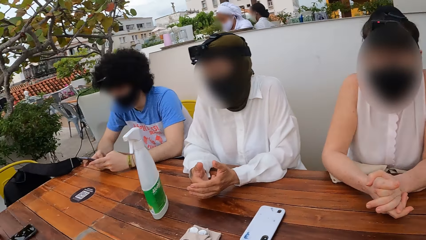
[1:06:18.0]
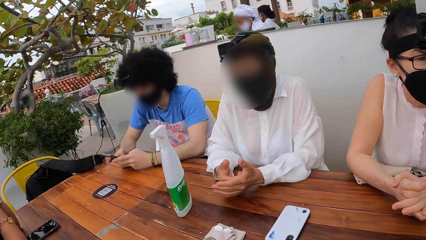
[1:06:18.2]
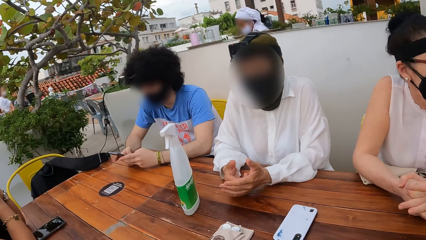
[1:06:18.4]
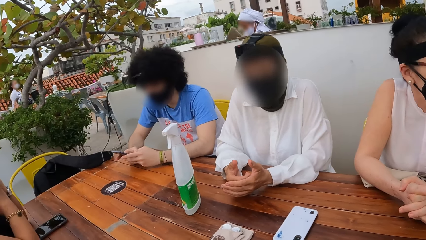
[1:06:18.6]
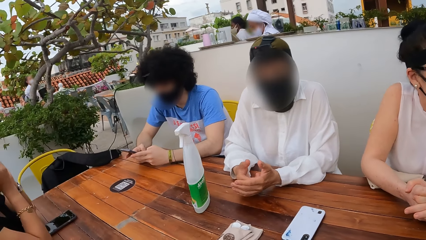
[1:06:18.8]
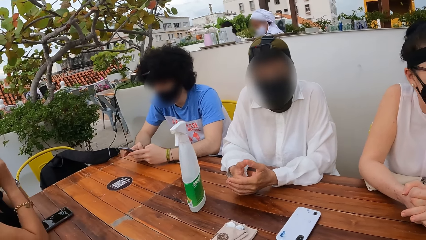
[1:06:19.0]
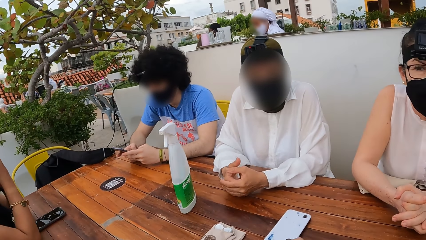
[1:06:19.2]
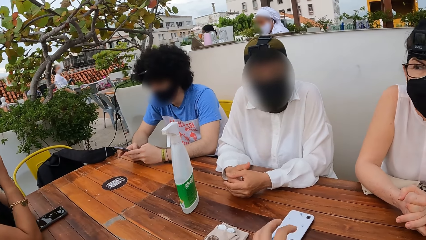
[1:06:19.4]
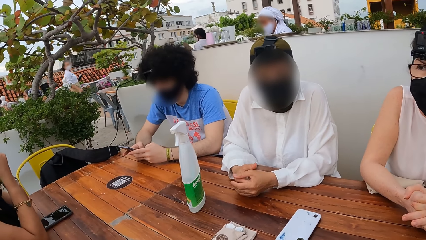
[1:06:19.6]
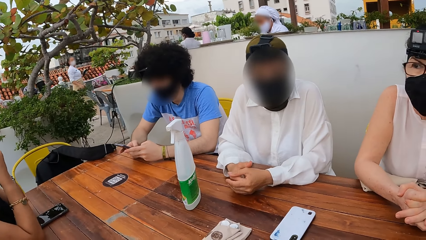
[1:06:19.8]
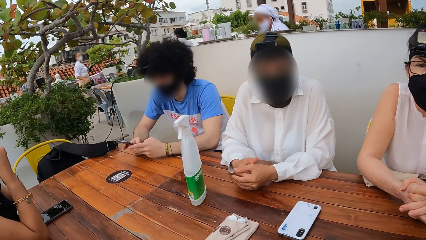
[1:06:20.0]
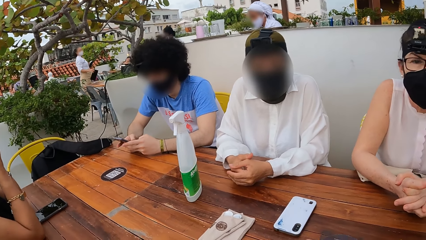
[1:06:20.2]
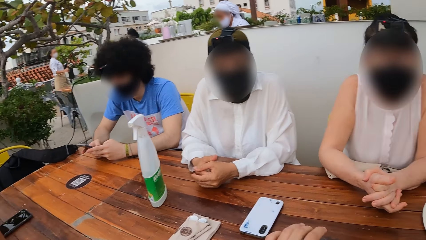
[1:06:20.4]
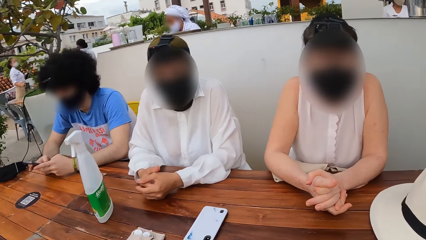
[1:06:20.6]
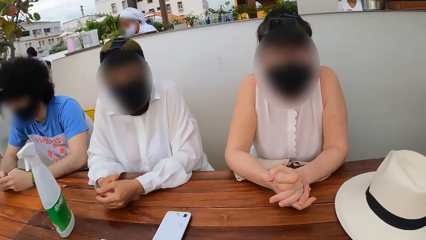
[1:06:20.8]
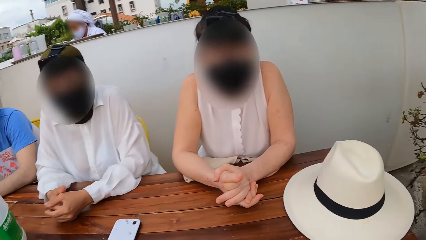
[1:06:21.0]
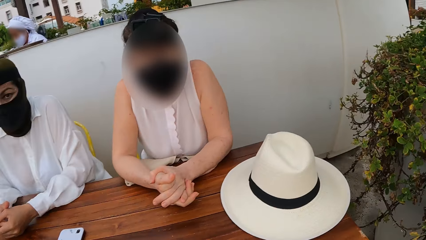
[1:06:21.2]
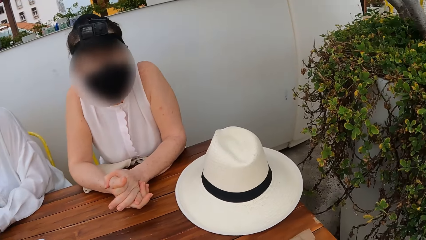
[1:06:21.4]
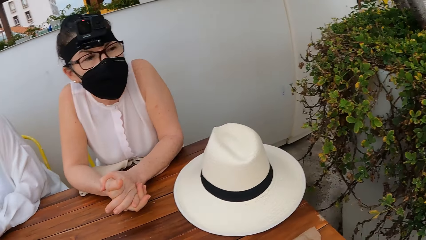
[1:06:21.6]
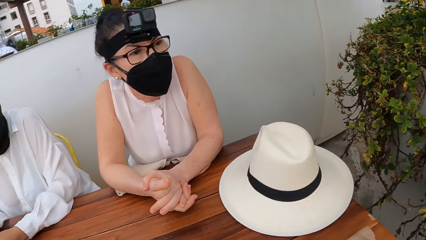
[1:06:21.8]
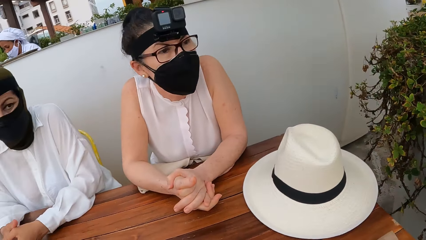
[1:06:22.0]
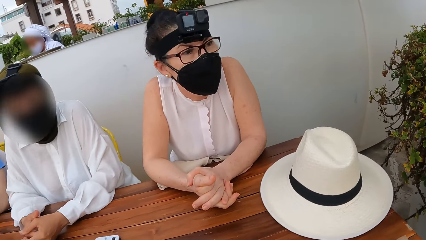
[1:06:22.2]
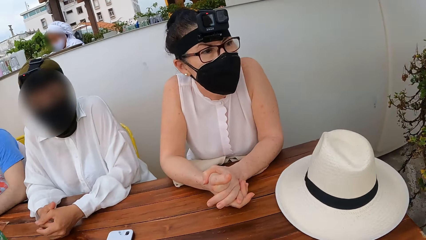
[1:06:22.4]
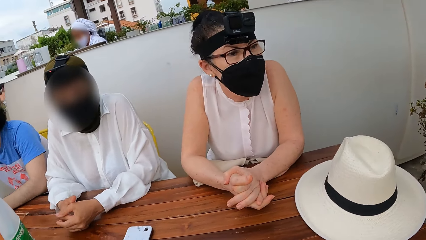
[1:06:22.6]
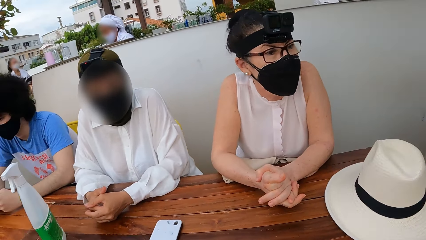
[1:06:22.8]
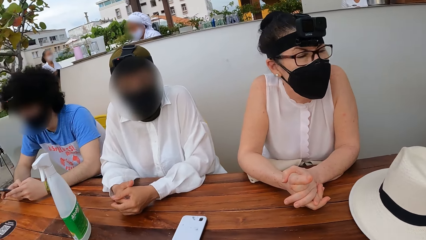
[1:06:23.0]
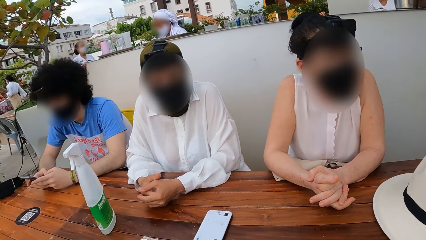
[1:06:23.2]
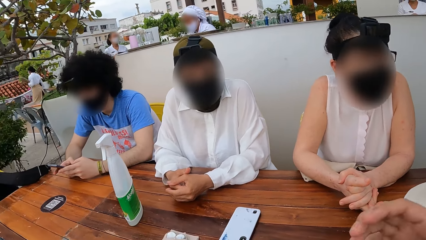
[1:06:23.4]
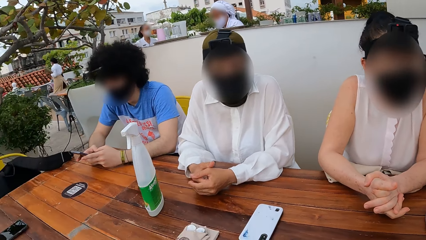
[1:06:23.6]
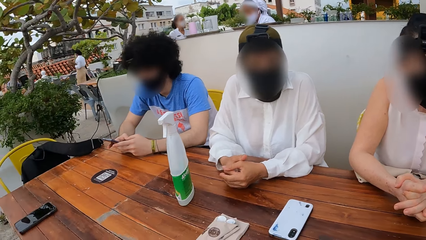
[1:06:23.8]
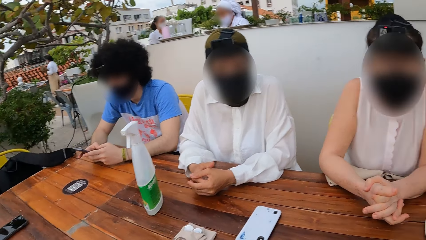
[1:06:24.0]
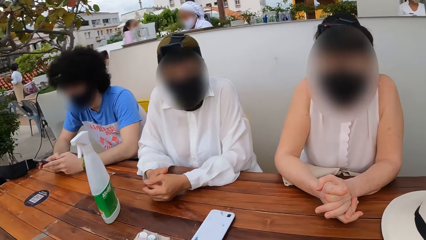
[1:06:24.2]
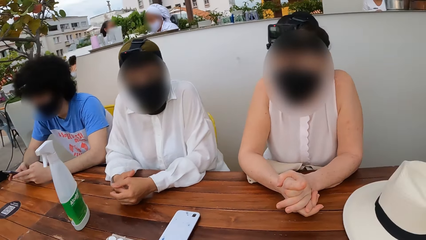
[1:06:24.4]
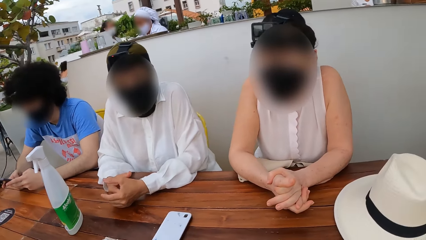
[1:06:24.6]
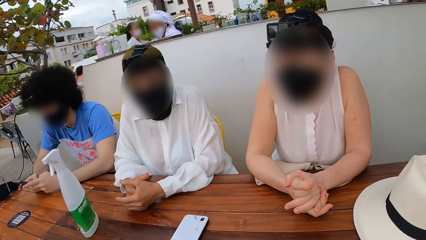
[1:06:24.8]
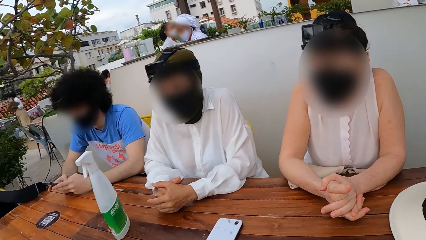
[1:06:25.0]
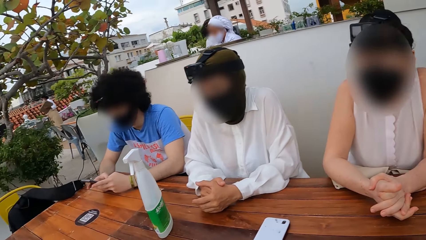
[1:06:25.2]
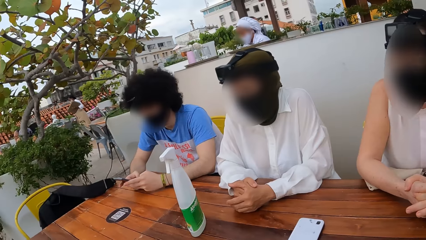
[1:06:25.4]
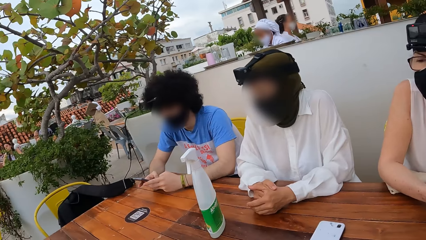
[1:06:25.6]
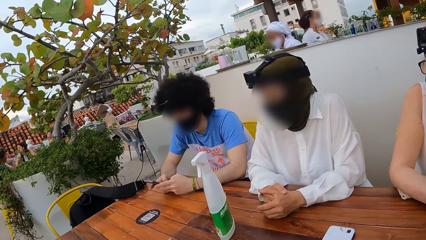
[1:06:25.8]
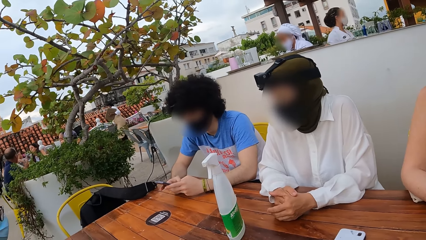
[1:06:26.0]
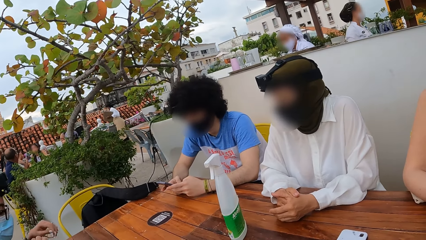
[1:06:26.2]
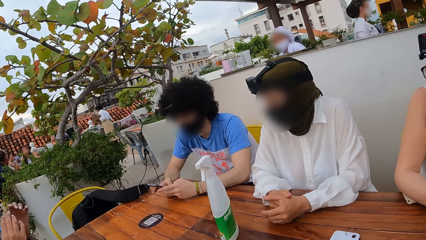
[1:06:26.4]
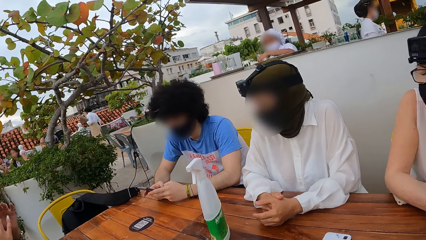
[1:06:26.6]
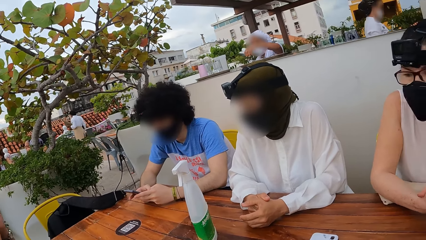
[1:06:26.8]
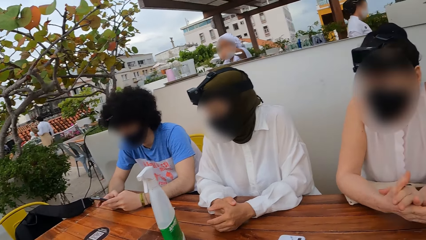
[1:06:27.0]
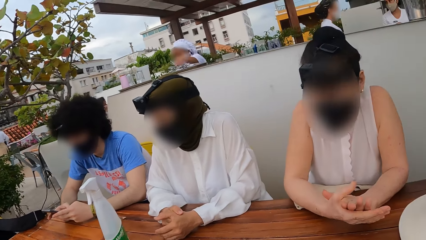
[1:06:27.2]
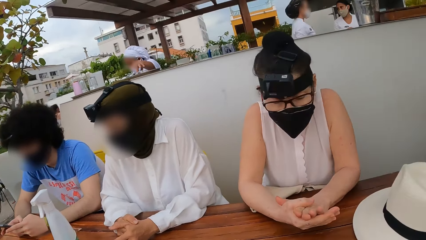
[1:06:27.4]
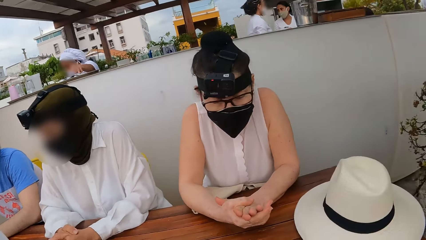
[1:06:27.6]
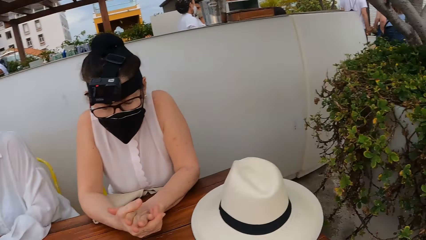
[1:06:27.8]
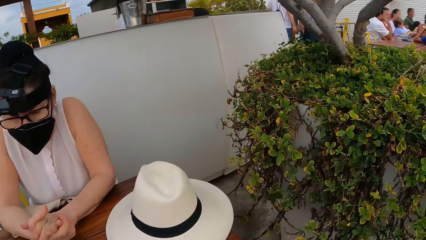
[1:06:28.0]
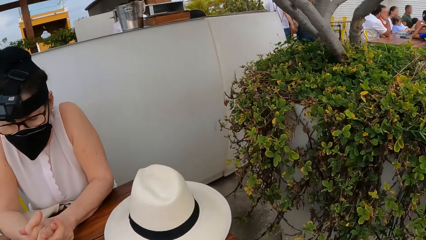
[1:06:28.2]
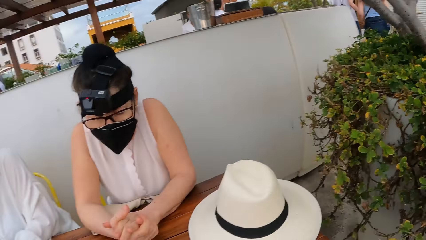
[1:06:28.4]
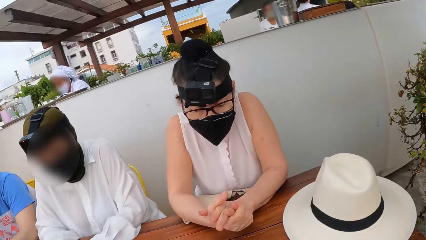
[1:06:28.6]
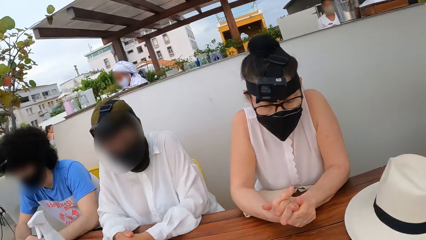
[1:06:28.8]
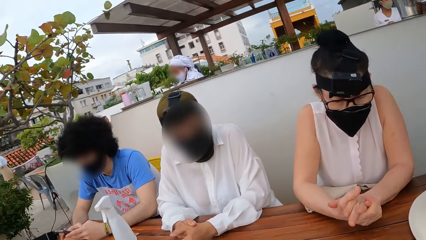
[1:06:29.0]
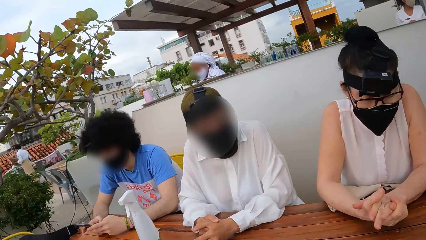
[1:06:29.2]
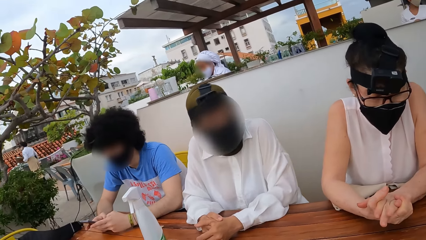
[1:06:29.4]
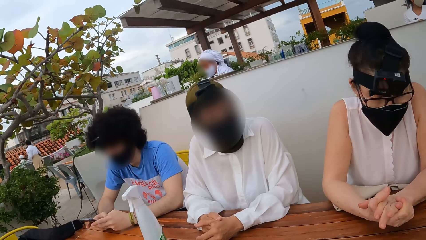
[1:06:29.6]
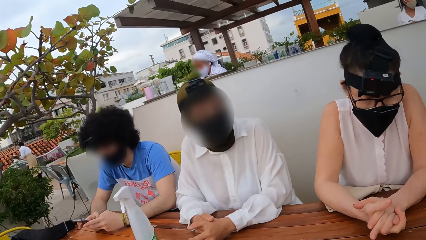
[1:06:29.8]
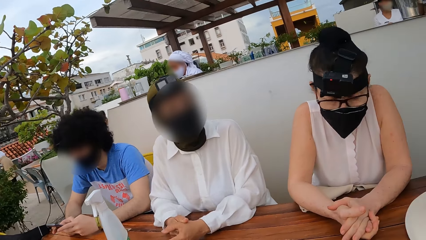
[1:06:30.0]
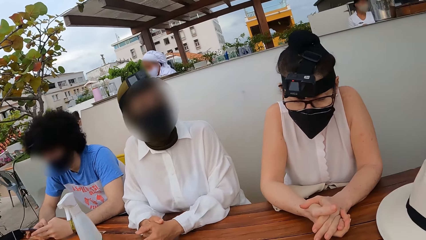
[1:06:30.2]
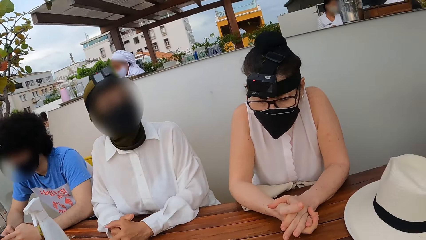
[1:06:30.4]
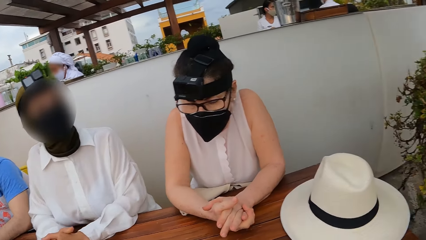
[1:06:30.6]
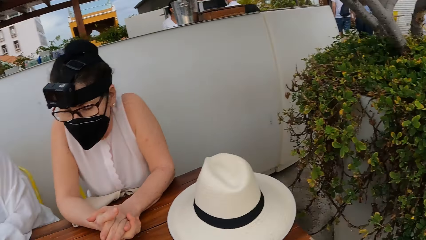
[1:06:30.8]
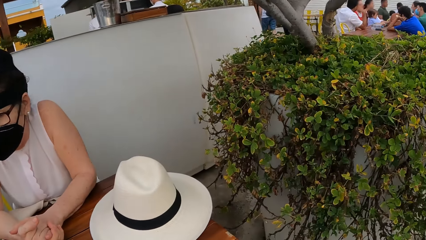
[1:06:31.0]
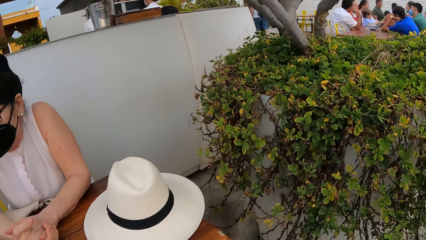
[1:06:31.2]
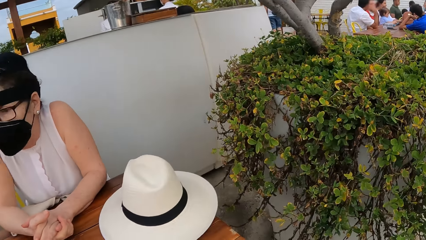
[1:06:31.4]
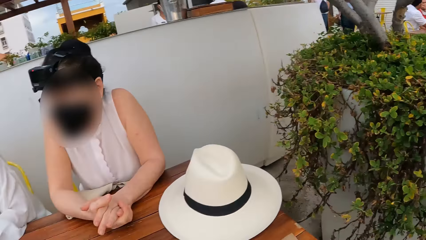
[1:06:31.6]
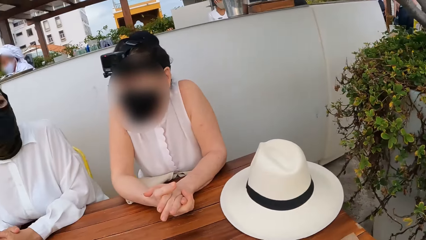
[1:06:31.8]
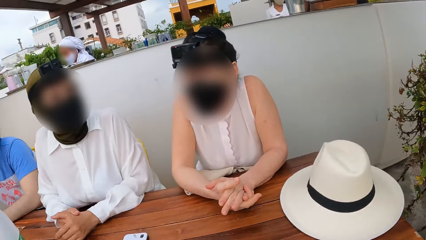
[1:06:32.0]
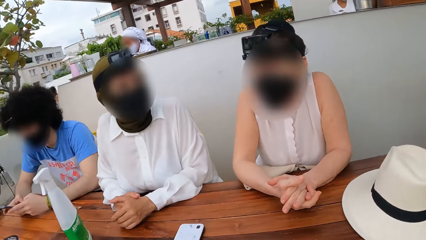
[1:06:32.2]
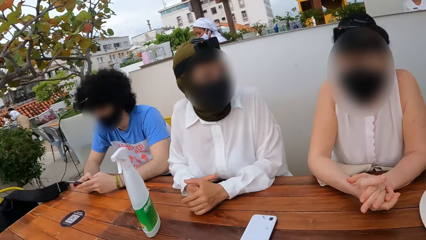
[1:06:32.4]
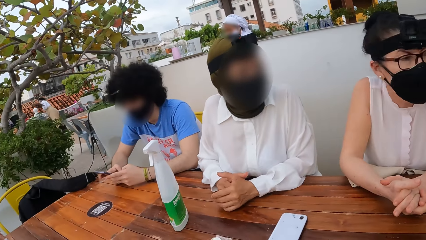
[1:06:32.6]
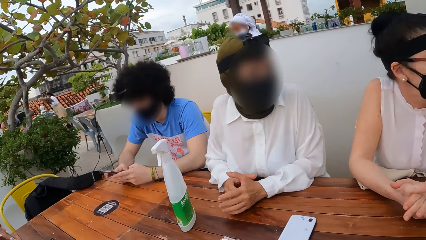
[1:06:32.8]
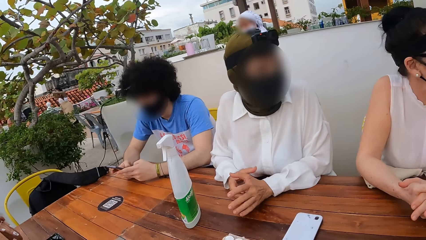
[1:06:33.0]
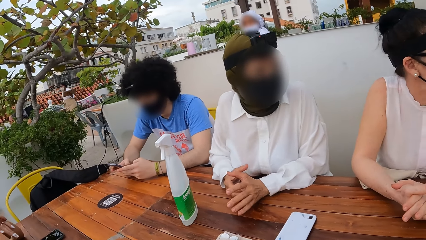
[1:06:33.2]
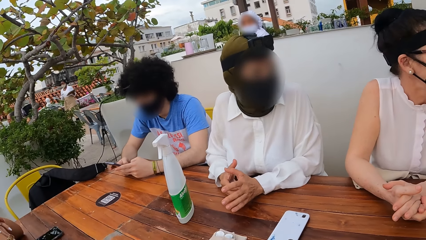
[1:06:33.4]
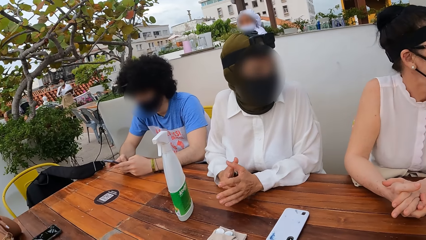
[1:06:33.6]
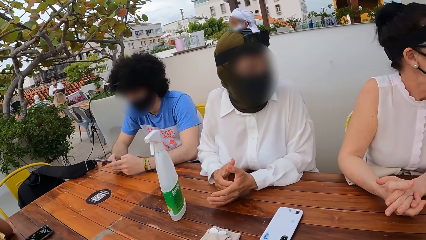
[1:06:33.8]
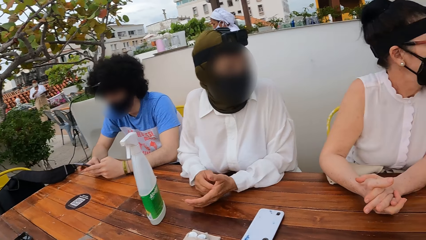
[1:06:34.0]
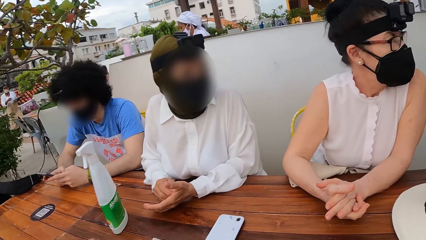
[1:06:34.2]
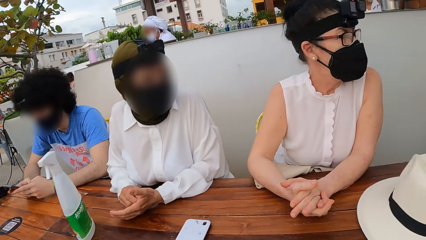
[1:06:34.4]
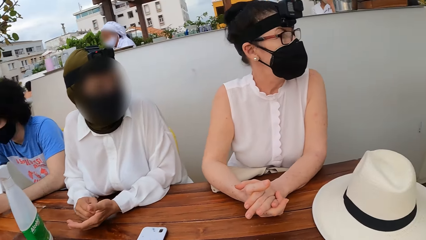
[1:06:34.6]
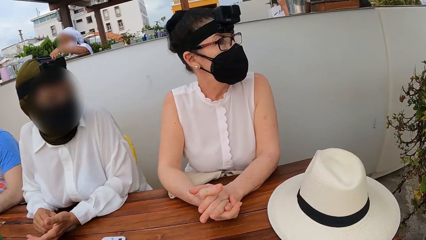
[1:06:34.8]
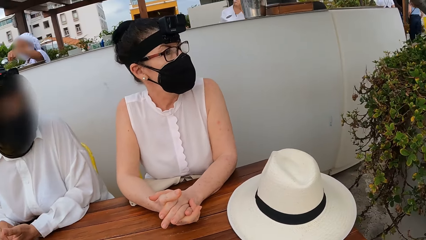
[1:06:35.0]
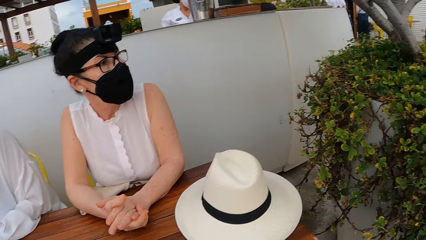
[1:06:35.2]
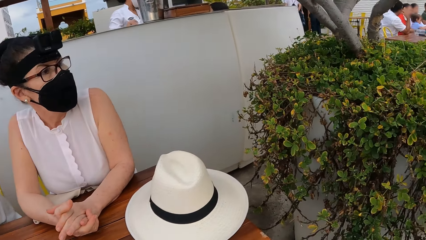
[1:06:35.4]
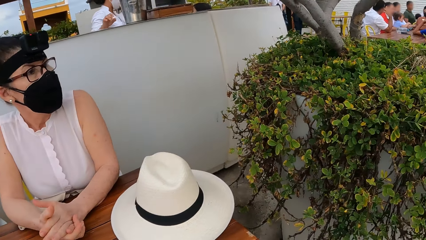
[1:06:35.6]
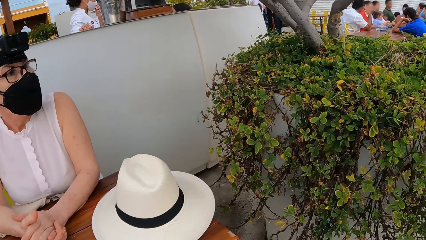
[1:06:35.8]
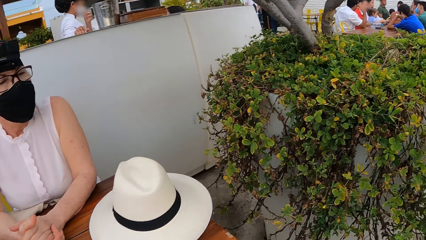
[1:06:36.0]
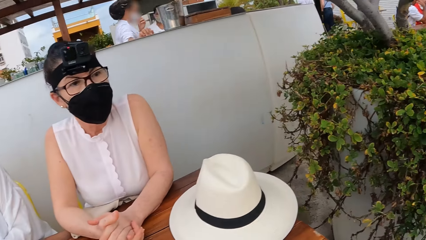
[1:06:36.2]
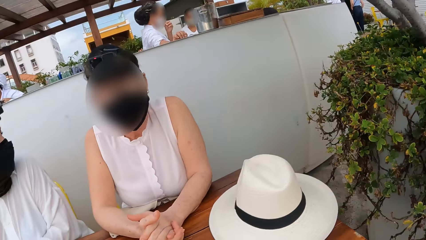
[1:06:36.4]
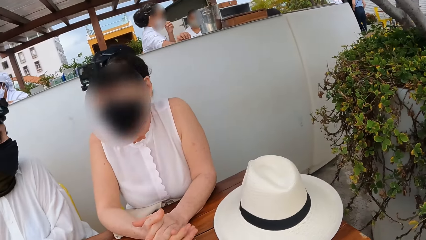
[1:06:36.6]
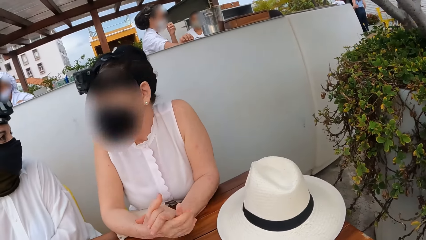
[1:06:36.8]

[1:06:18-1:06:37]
The camera wearer looks at a person, another person and a third person. They look around.
